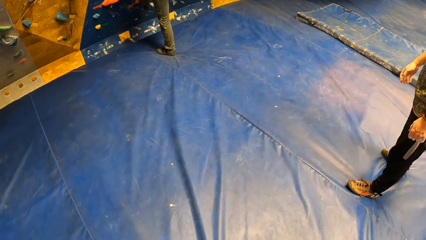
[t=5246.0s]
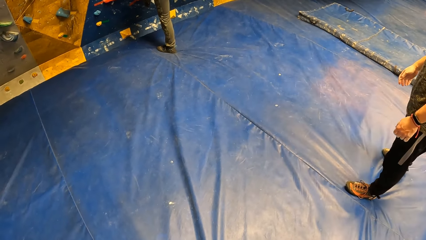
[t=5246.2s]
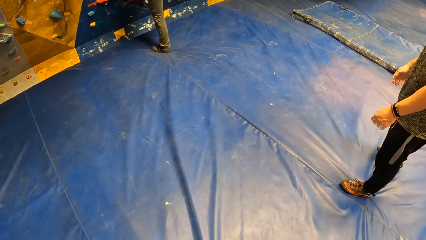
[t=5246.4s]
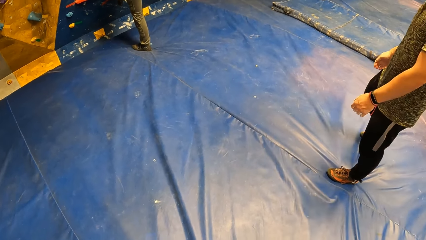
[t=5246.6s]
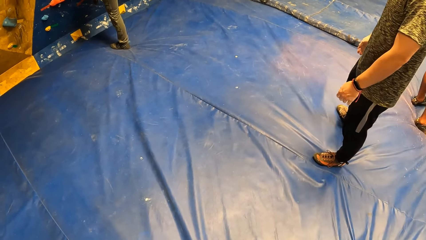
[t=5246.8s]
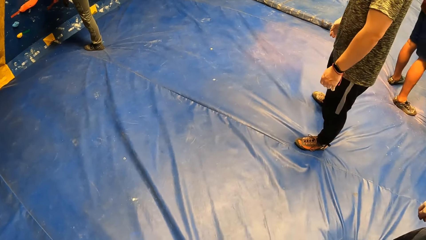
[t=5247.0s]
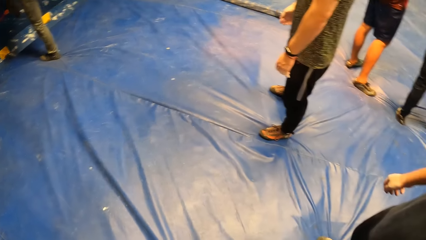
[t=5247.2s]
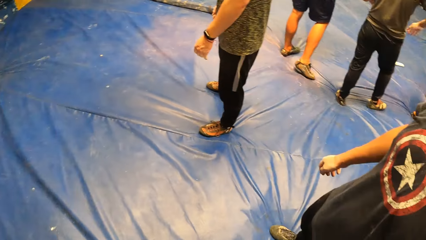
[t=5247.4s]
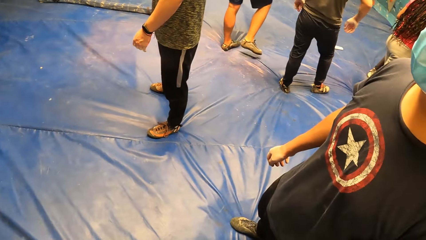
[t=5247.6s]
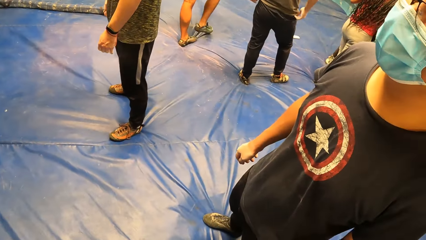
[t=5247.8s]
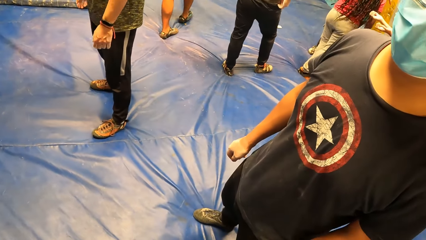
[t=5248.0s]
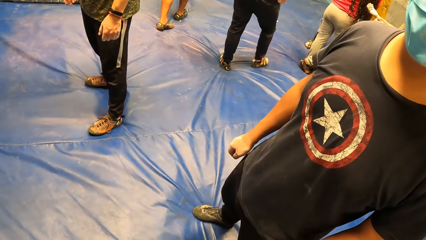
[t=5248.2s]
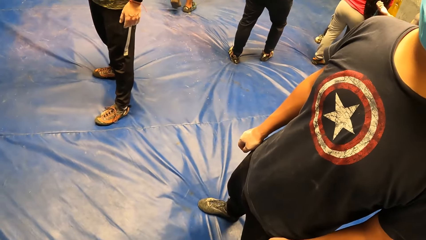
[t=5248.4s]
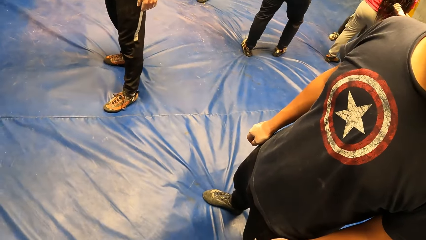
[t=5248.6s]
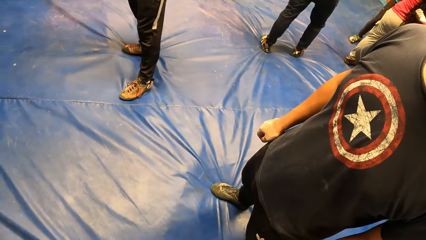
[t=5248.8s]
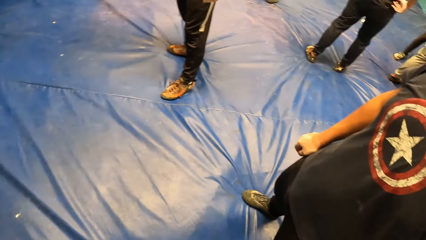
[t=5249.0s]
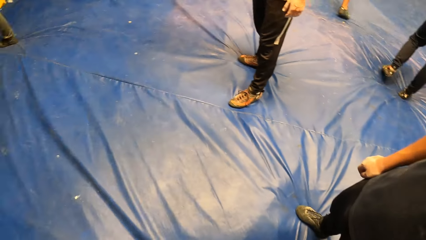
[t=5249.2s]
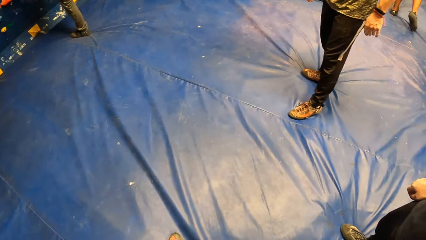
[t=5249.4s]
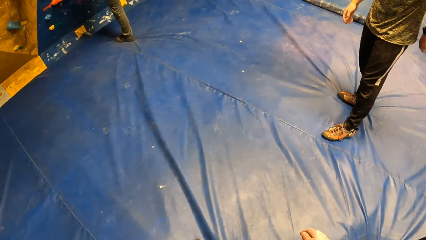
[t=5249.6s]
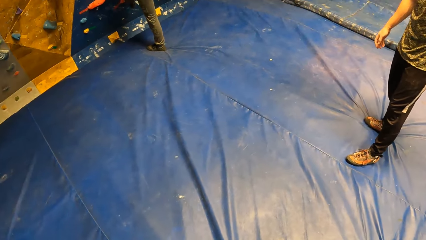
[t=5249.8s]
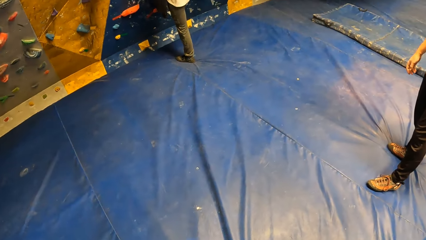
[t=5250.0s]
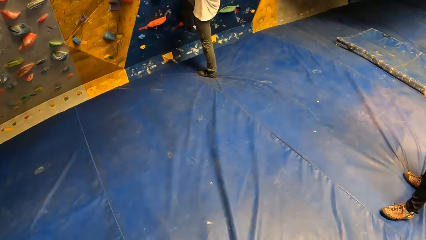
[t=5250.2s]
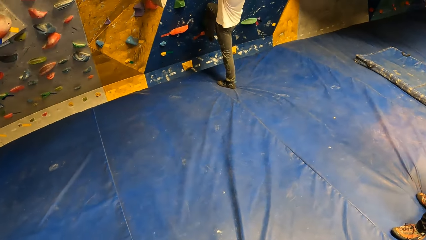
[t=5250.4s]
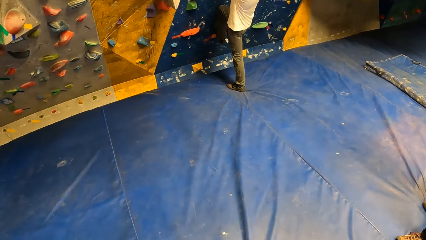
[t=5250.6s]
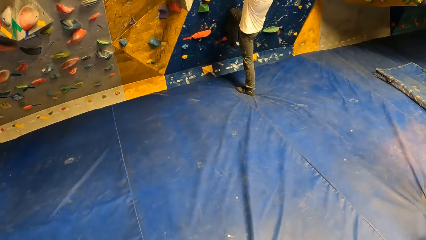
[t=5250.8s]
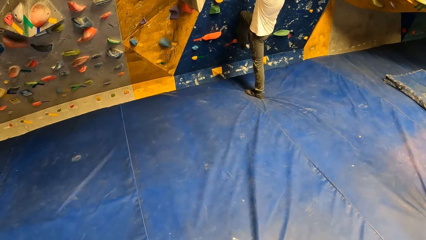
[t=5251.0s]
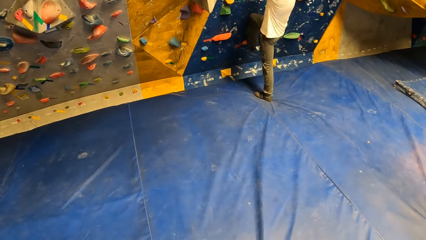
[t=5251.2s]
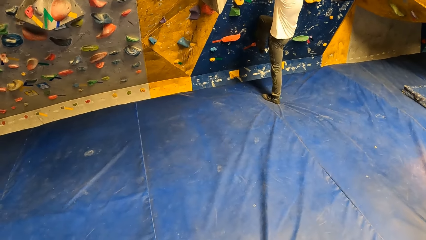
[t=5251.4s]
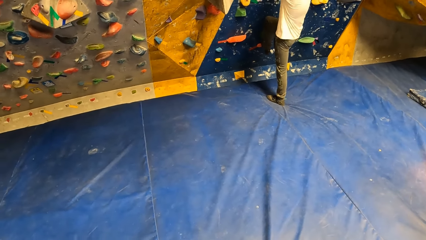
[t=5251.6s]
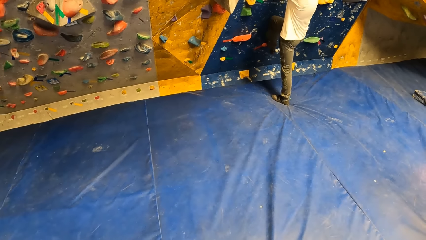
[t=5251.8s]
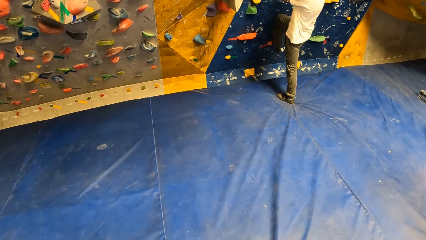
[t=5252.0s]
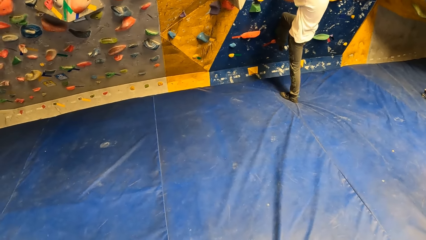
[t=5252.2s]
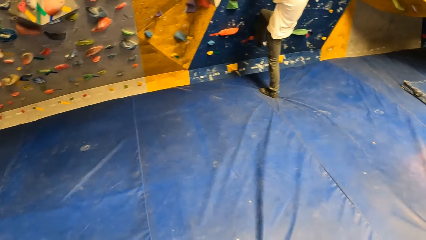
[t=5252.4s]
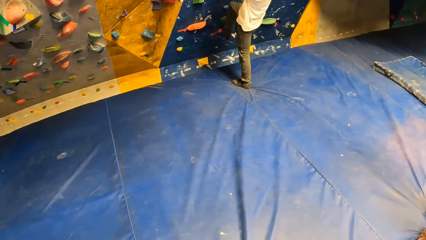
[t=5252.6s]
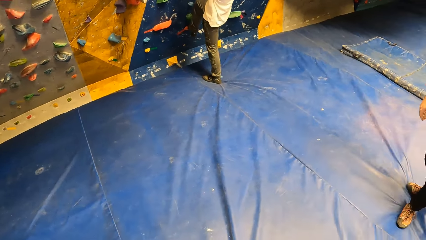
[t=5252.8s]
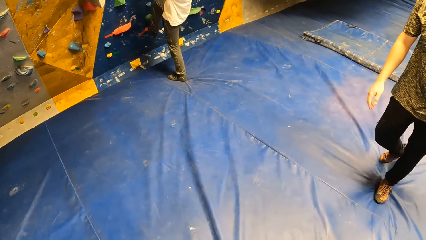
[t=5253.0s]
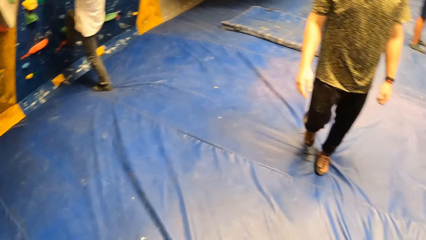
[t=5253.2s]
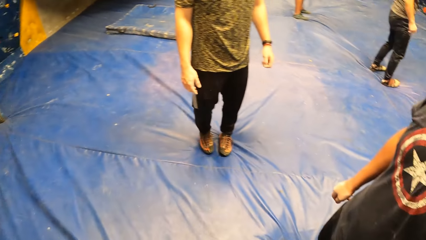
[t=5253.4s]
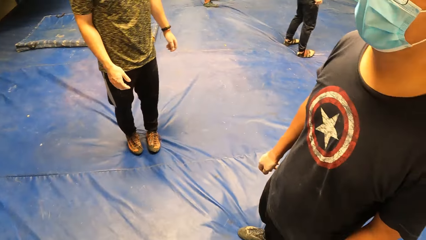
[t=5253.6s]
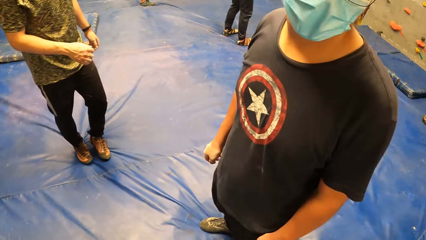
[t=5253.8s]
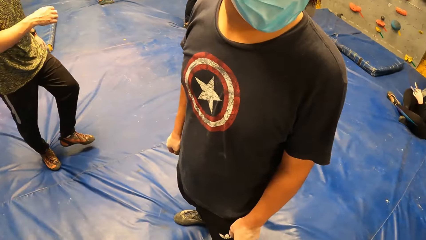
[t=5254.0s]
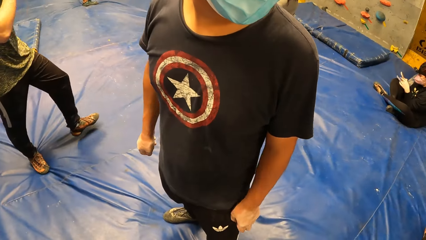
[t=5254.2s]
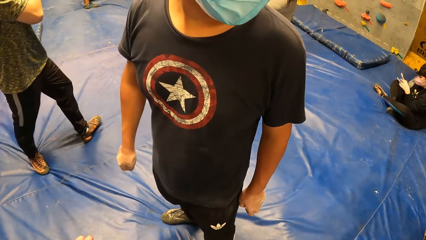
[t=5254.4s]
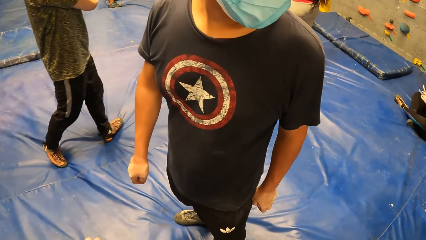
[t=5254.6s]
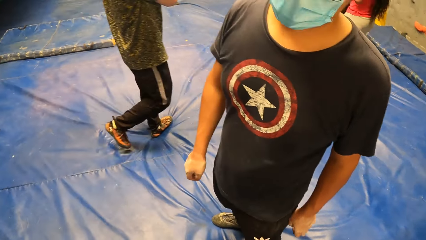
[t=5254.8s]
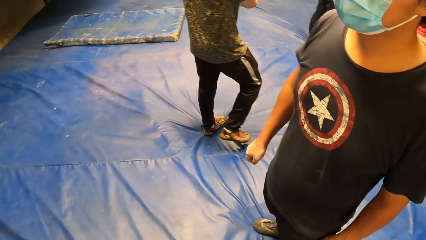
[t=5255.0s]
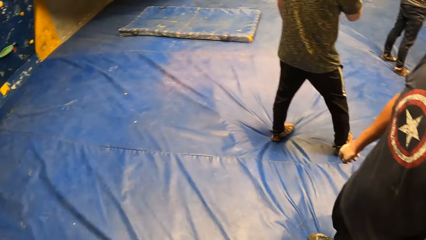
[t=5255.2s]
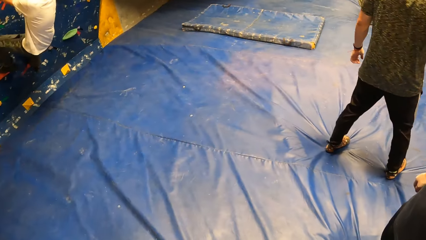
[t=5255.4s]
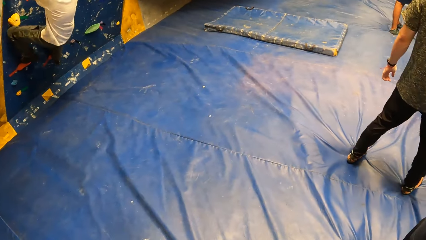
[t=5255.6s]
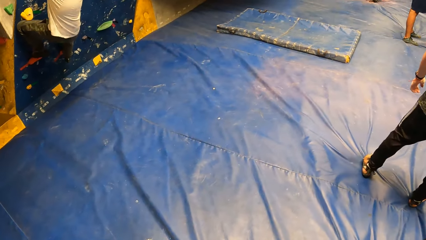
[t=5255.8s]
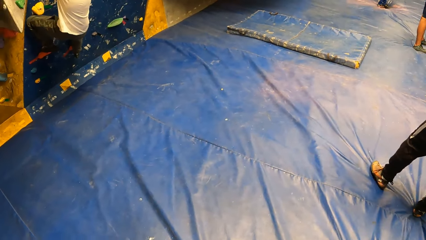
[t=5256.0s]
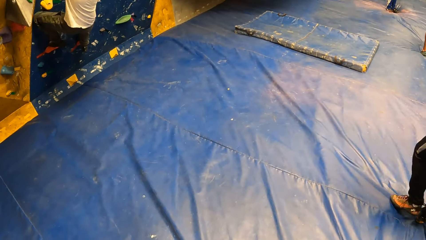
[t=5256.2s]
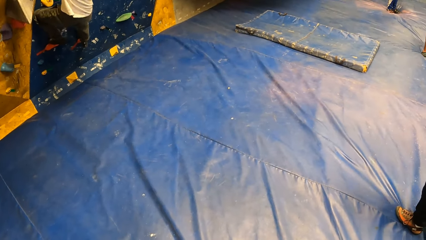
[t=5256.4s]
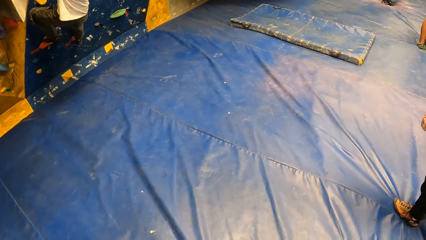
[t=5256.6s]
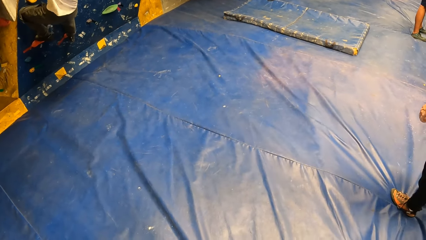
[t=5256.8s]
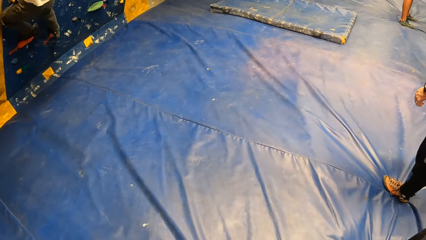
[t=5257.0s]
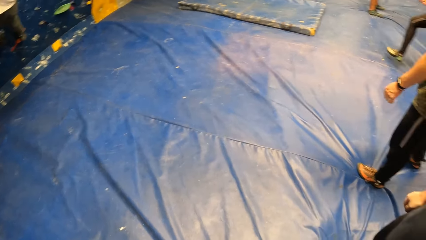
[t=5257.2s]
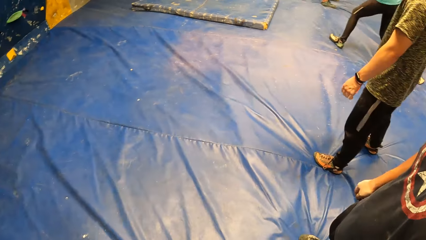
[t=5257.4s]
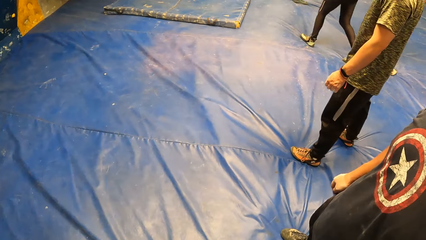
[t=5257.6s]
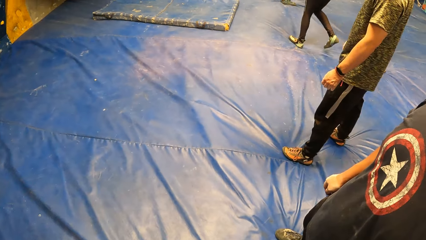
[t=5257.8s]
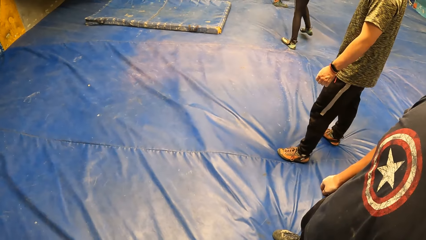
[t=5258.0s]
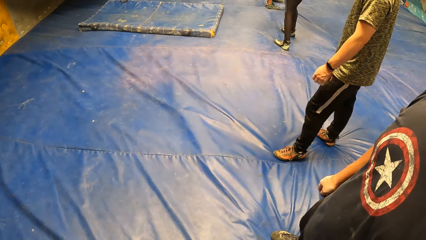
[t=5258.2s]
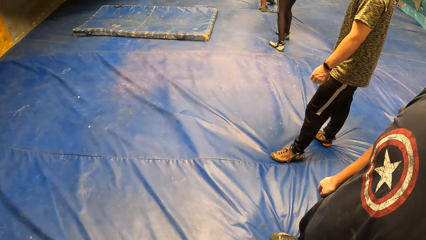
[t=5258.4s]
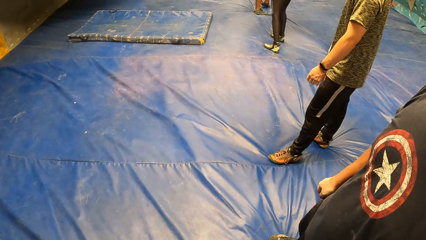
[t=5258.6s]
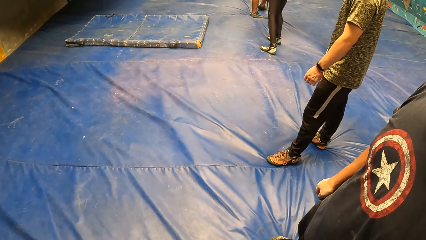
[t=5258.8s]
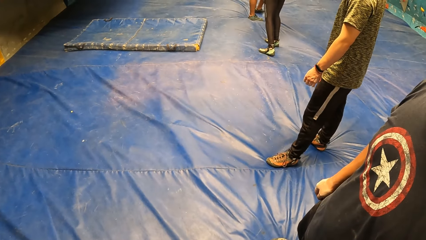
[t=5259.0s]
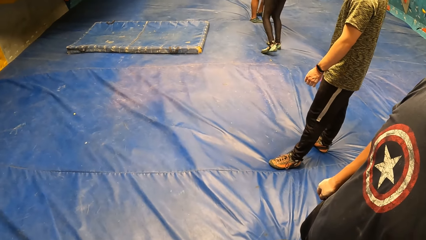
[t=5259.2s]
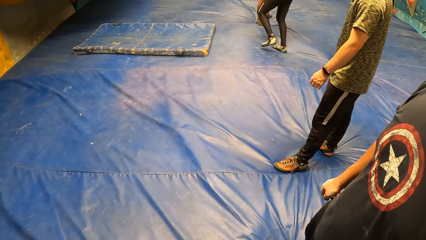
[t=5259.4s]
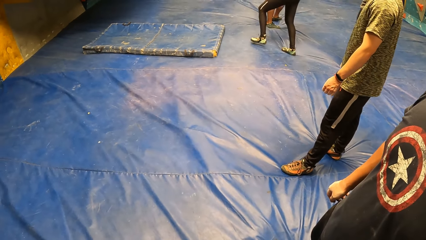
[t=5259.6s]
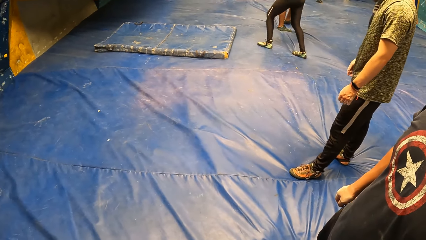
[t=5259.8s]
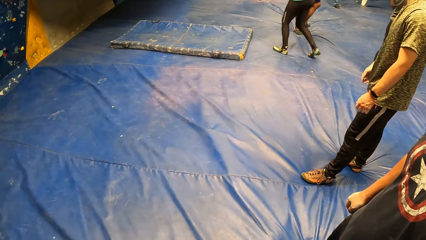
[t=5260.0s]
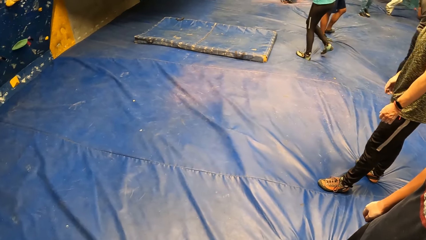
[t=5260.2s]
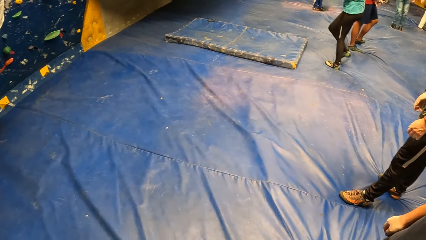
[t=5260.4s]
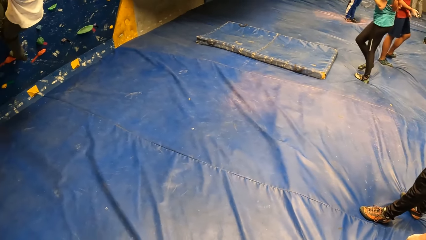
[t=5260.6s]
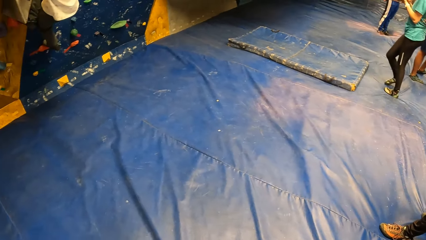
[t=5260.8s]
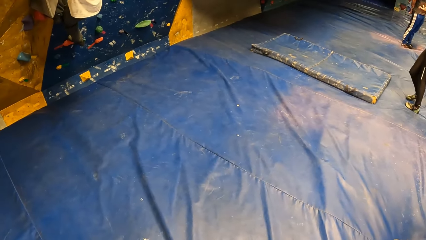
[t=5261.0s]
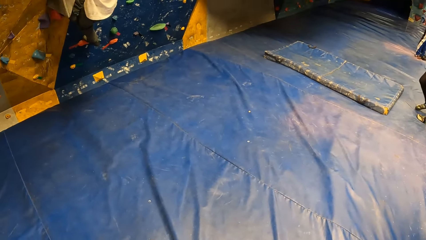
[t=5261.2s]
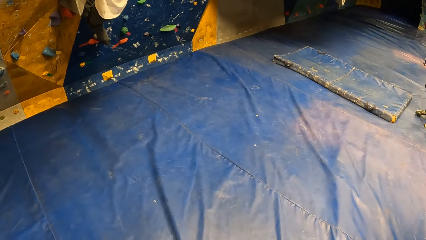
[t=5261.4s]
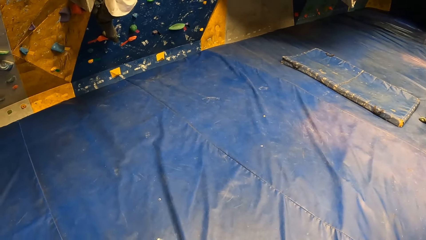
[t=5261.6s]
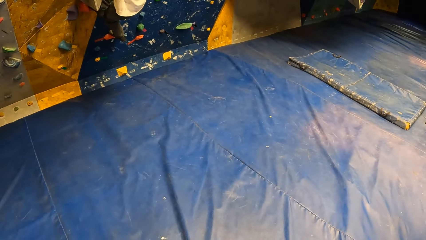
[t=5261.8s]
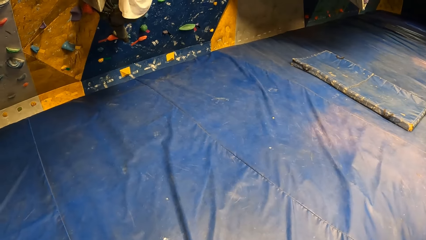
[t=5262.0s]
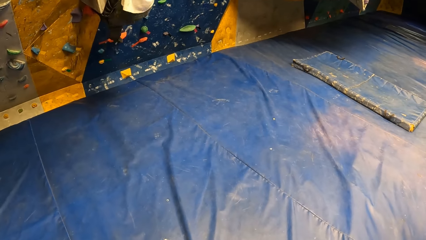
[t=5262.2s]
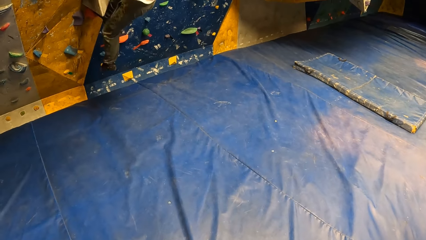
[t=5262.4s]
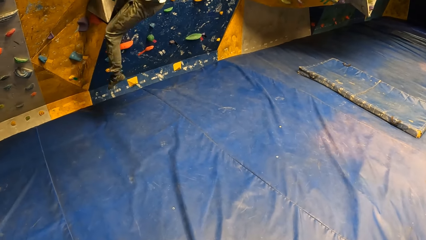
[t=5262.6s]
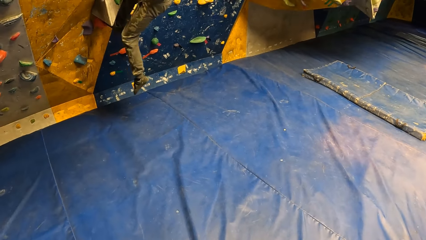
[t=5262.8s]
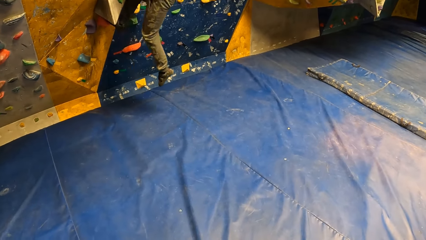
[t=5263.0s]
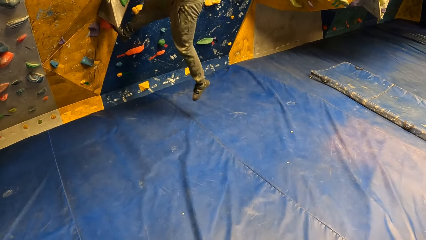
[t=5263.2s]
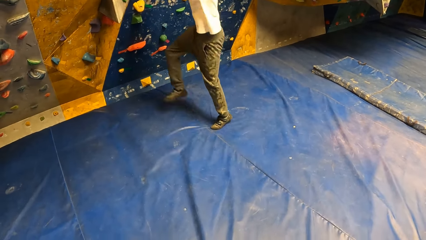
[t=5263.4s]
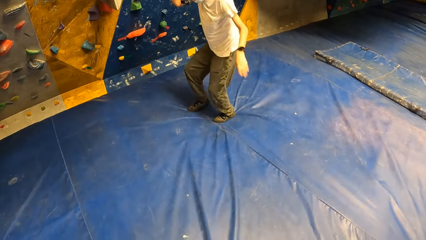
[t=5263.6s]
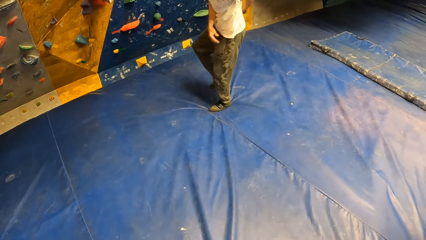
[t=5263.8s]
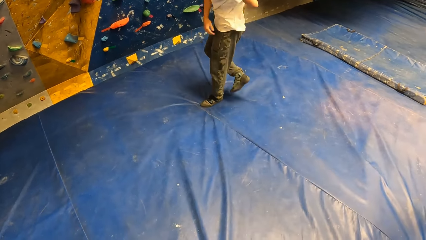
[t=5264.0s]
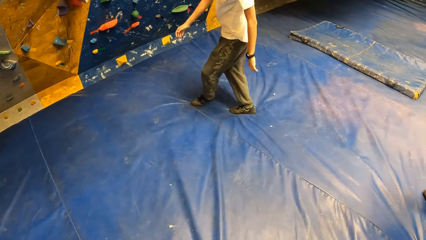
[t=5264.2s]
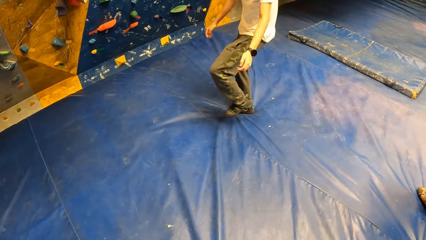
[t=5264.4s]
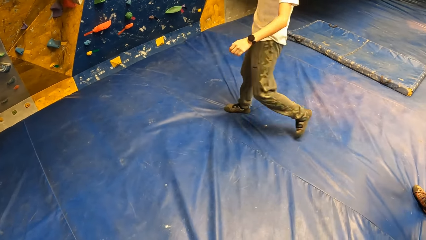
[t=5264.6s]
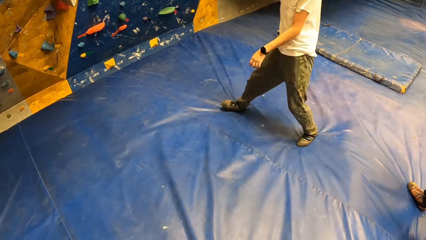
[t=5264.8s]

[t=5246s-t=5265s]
A man does something. The camera wearer looks around. Another man looks aside. The camera wearer looks around. The first man does something. The camera wearer looks around. A third man moves around the room. The camera wearer looks around. The first man climbs the wall. The camera wearer looks around. The third man does something. The camera wearer looks around. The first man climbs the wall and drops down from the wall.
